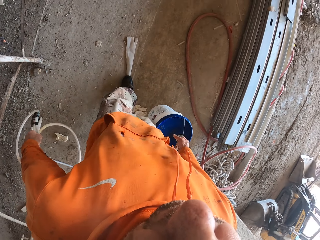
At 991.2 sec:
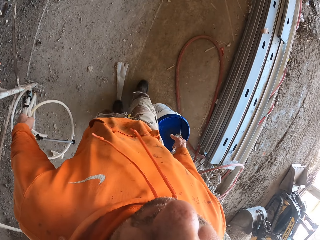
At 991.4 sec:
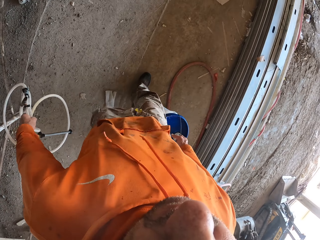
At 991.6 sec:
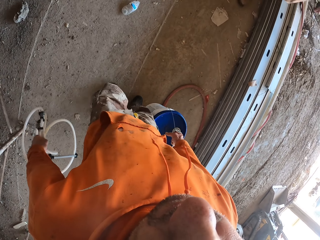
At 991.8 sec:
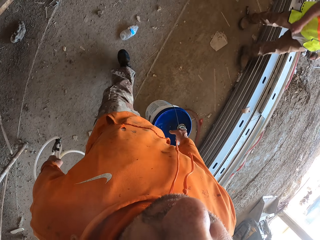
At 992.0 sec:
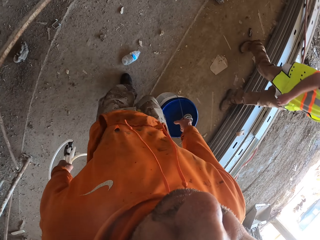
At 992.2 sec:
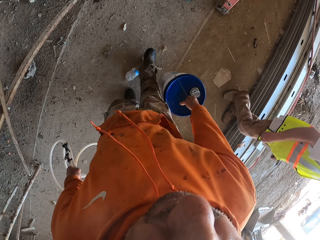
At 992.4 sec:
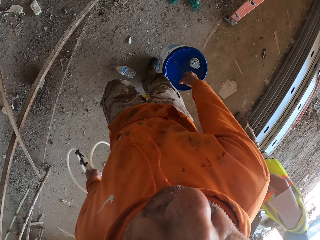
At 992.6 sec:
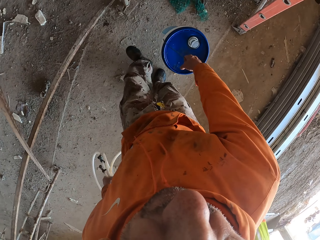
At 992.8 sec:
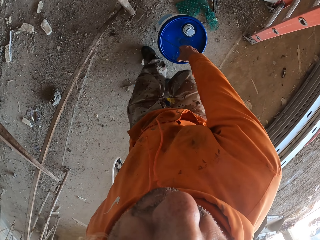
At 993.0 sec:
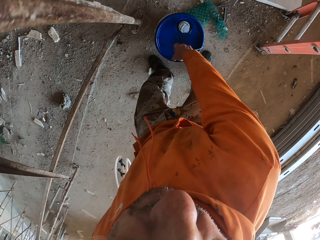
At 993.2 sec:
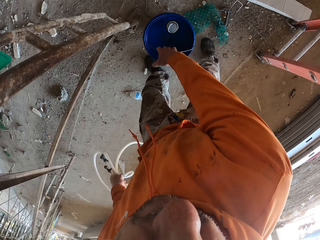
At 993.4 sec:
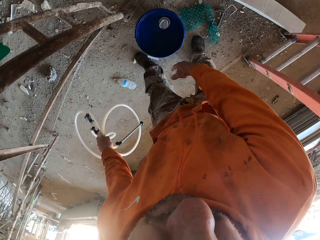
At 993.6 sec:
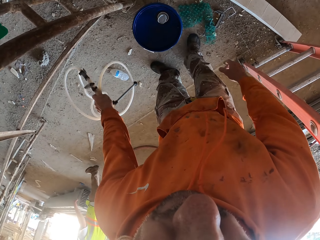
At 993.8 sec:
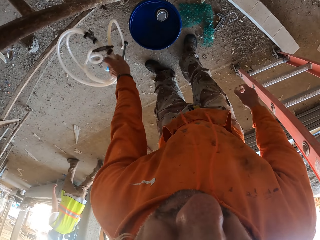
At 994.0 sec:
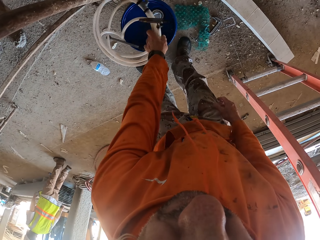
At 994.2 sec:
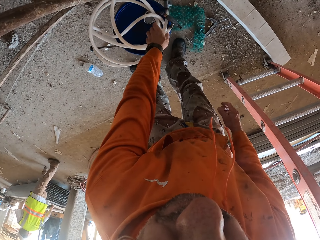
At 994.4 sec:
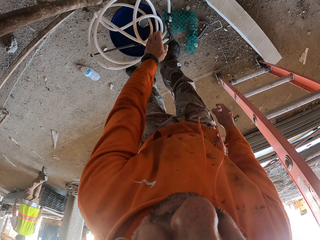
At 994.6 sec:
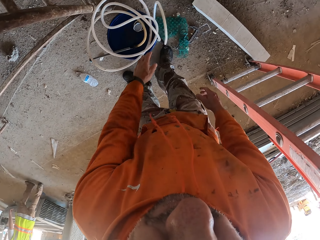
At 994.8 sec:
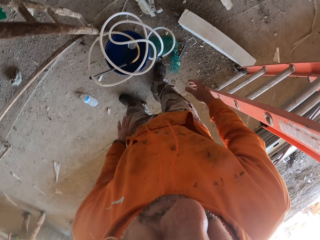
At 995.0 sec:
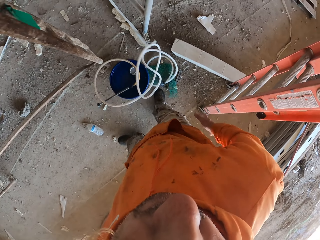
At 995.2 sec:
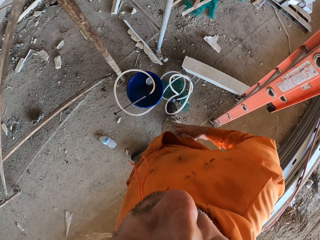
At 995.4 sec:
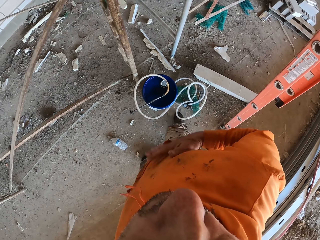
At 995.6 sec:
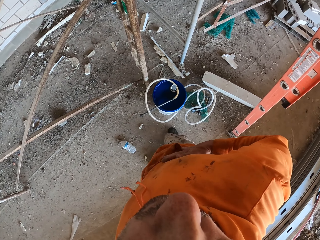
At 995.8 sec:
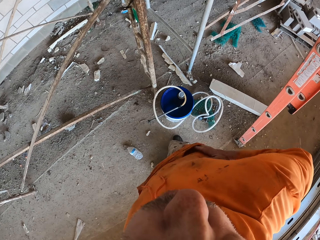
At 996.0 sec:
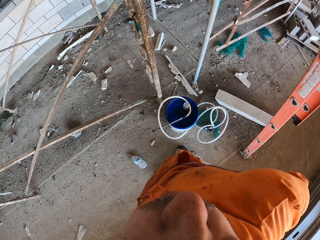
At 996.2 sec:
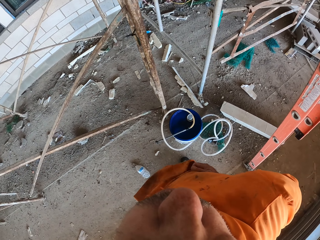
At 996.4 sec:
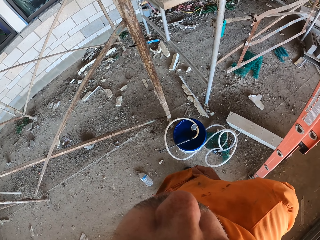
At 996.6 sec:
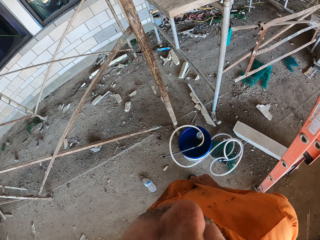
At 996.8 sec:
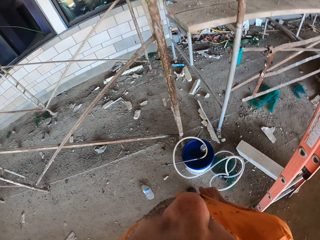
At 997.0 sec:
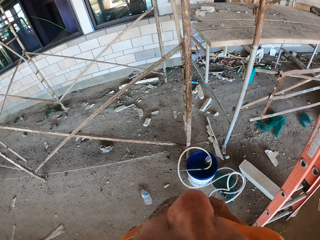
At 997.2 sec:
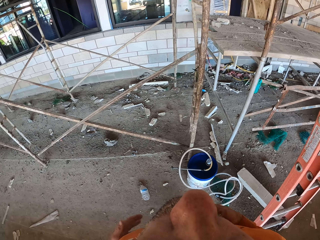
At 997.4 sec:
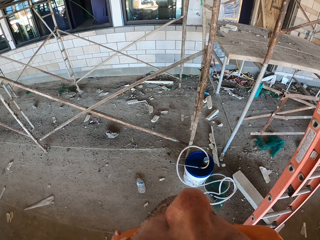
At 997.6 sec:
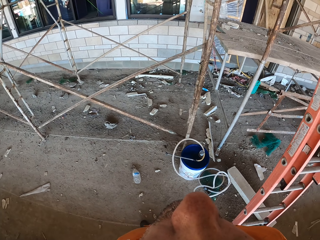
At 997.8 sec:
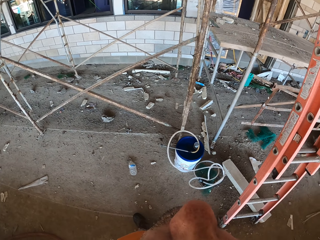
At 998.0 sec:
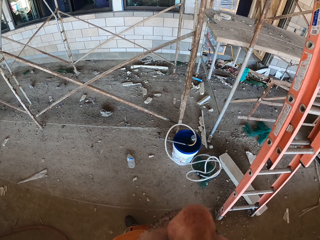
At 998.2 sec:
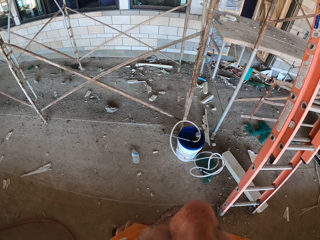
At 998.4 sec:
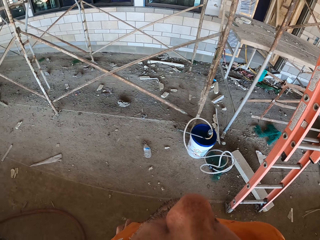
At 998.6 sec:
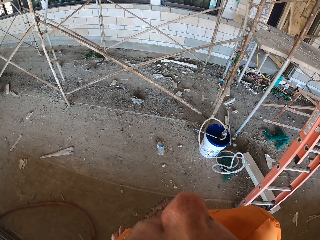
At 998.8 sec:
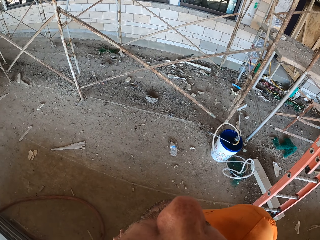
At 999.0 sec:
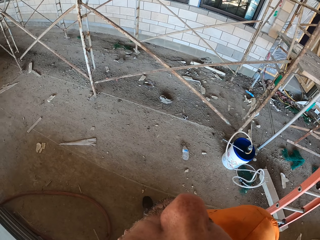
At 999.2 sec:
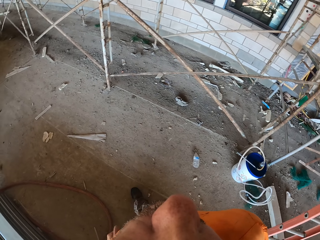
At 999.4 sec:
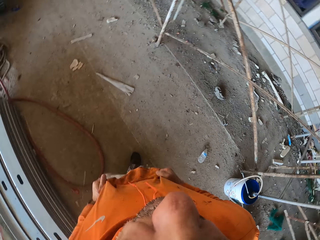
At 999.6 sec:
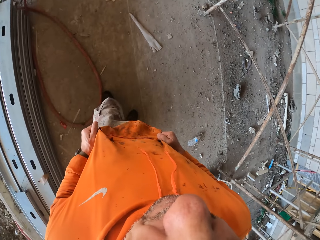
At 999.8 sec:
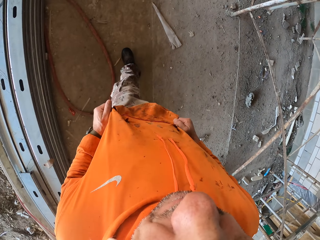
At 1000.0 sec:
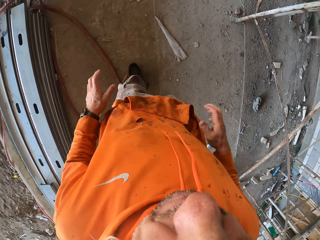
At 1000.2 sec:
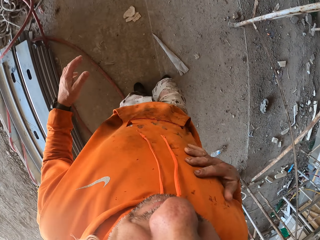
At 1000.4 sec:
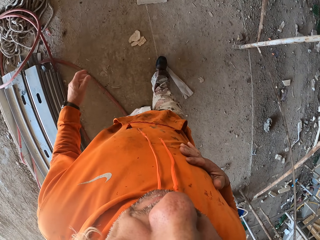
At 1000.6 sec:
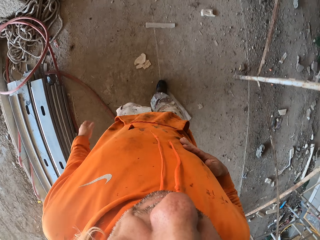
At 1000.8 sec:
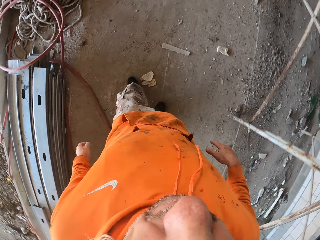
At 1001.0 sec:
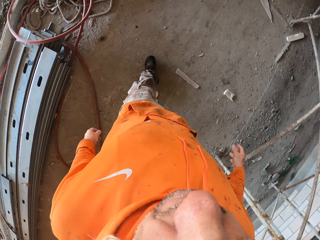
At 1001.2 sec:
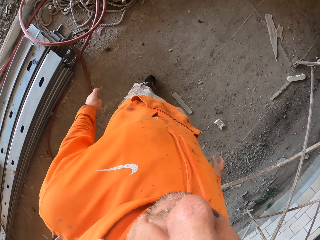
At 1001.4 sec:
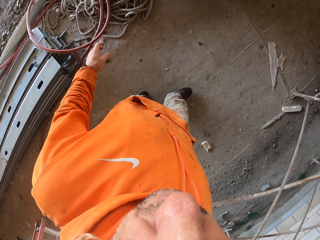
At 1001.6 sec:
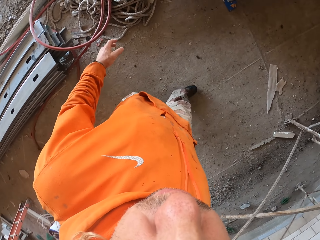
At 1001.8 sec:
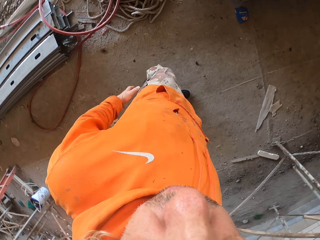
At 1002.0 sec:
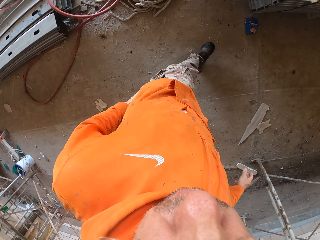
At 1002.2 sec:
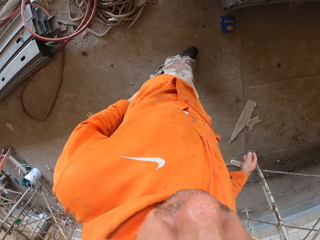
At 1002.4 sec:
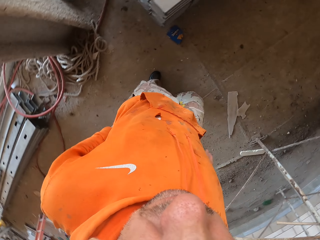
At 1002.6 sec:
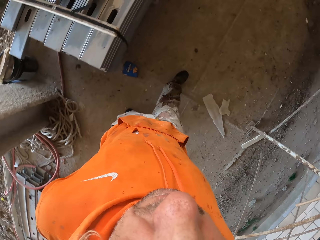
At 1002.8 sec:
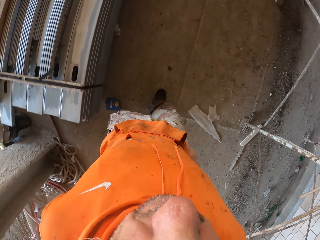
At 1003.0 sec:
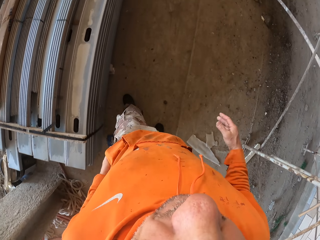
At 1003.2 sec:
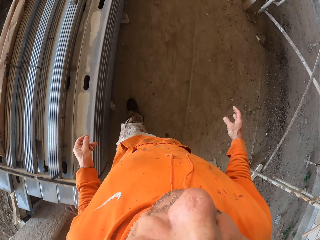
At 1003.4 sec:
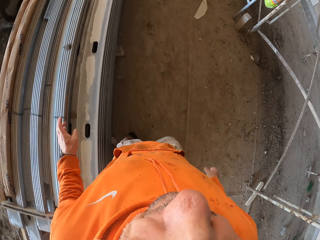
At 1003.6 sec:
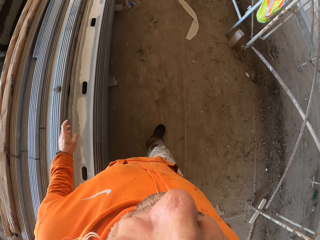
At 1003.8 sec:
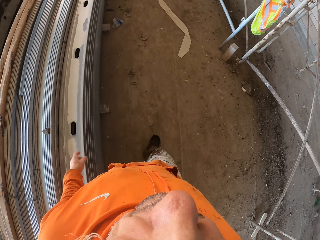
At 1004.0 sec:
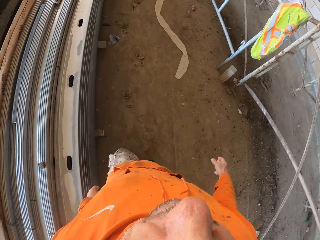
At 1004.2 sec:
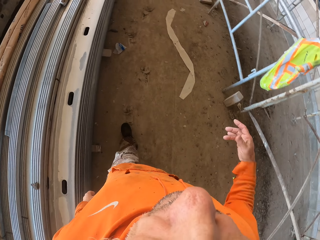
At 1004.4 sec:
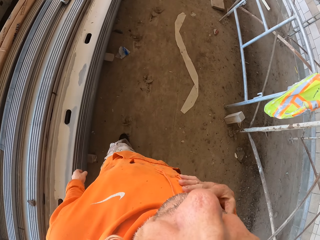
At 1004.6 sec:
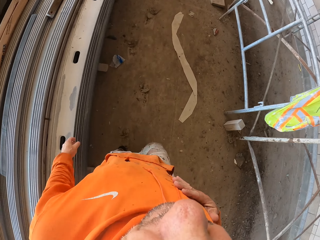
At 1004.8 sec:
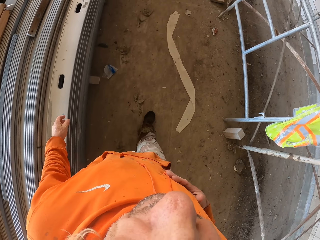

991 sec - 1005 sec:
The camera wearer puts down the bucket. He puts down the hose pipe. He wipes his hands on the sweater. He touches his clothes. He moves around.

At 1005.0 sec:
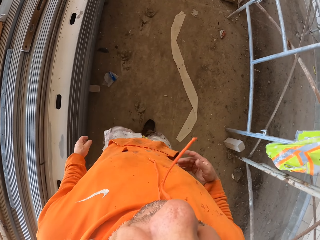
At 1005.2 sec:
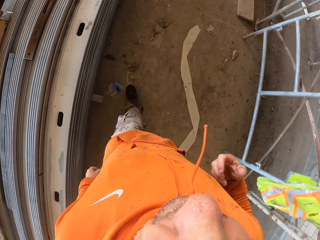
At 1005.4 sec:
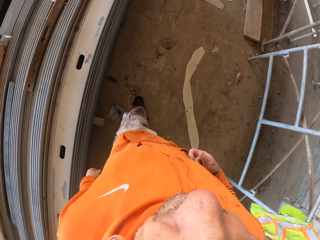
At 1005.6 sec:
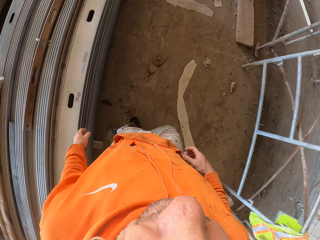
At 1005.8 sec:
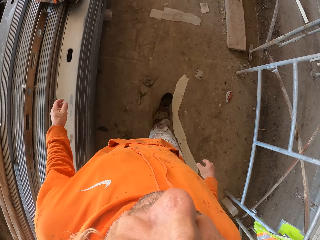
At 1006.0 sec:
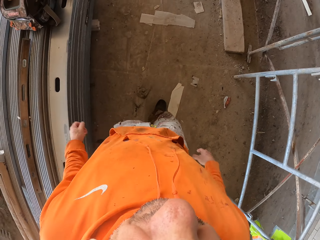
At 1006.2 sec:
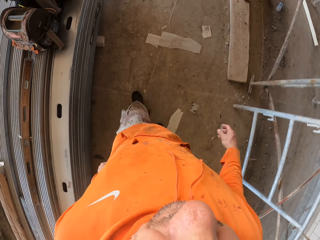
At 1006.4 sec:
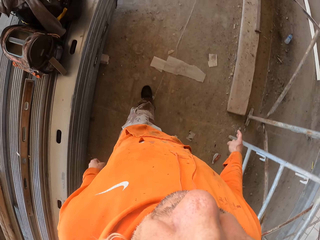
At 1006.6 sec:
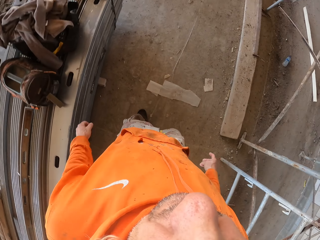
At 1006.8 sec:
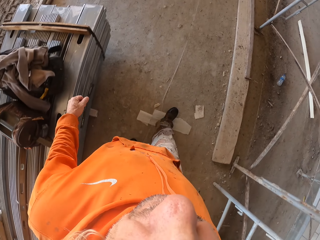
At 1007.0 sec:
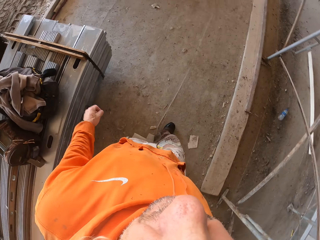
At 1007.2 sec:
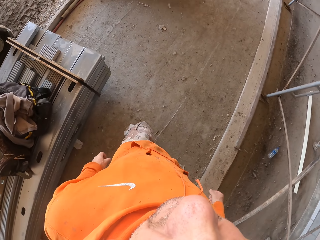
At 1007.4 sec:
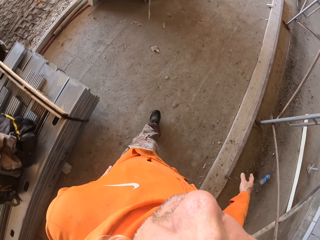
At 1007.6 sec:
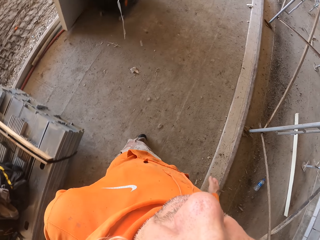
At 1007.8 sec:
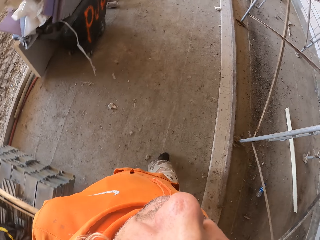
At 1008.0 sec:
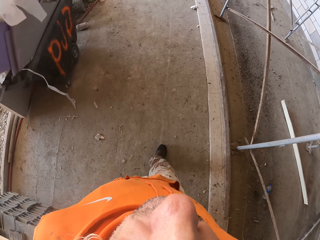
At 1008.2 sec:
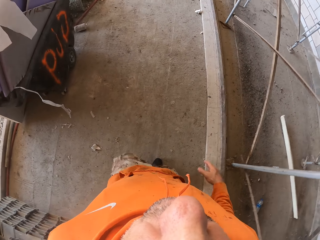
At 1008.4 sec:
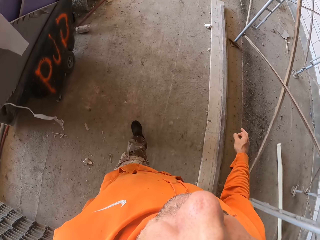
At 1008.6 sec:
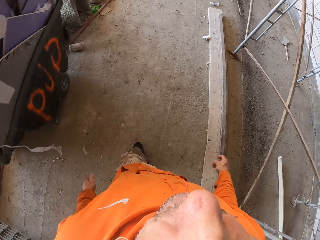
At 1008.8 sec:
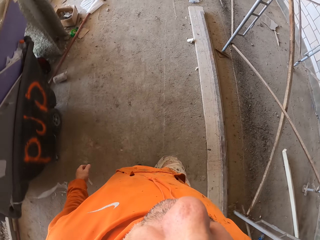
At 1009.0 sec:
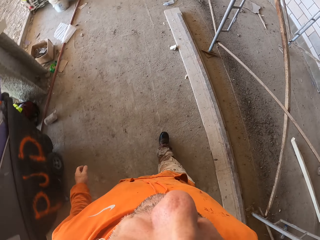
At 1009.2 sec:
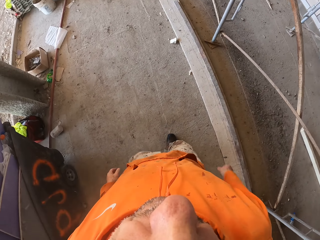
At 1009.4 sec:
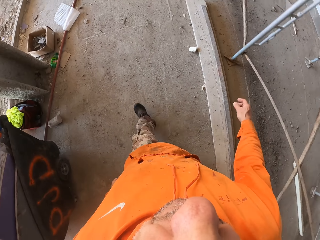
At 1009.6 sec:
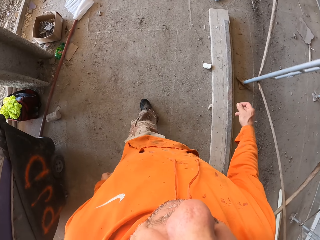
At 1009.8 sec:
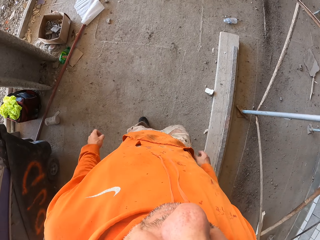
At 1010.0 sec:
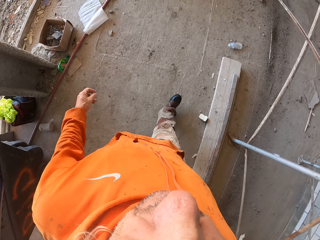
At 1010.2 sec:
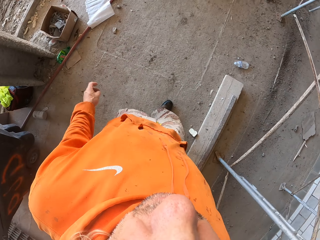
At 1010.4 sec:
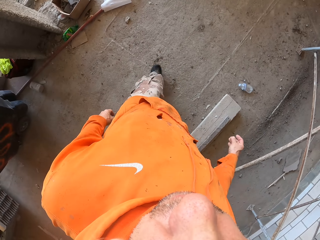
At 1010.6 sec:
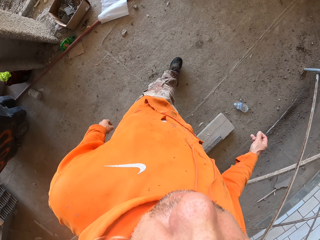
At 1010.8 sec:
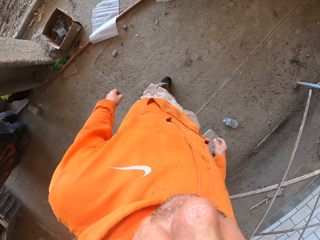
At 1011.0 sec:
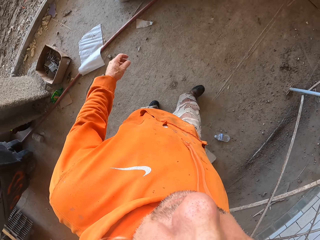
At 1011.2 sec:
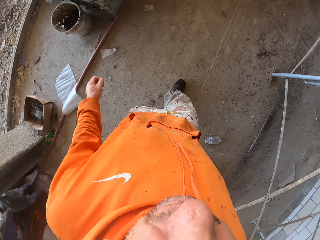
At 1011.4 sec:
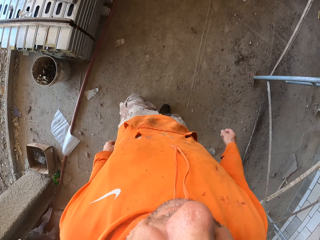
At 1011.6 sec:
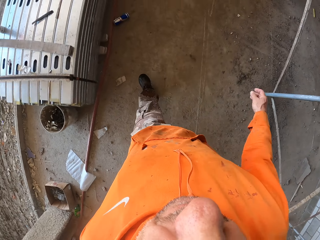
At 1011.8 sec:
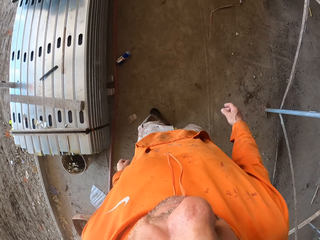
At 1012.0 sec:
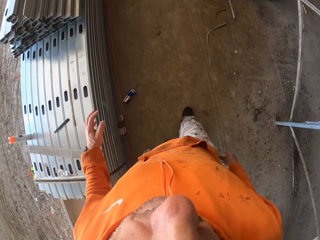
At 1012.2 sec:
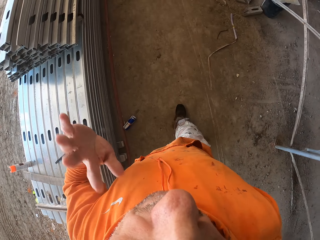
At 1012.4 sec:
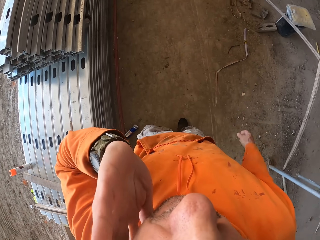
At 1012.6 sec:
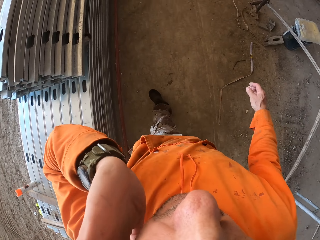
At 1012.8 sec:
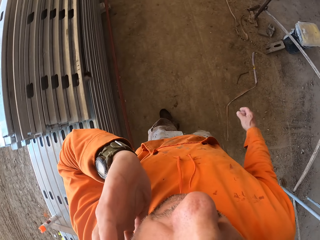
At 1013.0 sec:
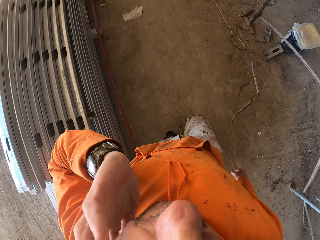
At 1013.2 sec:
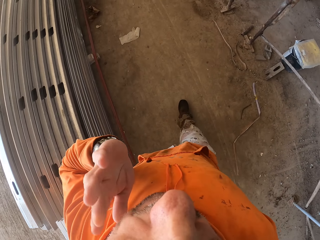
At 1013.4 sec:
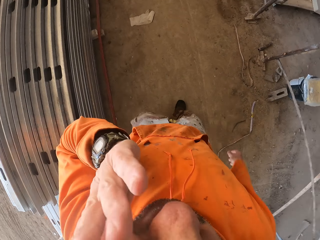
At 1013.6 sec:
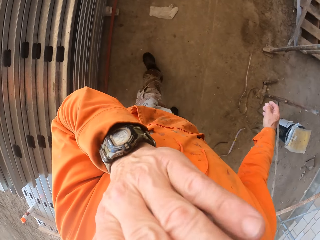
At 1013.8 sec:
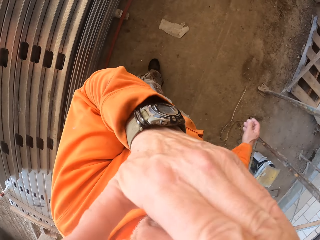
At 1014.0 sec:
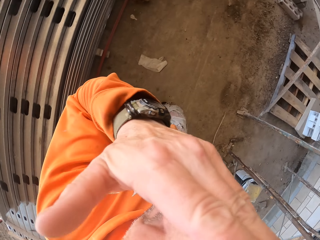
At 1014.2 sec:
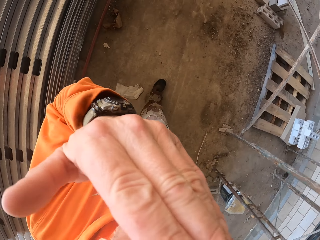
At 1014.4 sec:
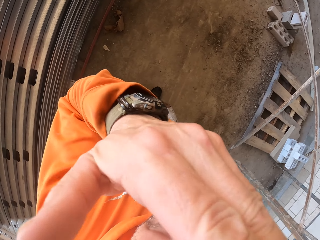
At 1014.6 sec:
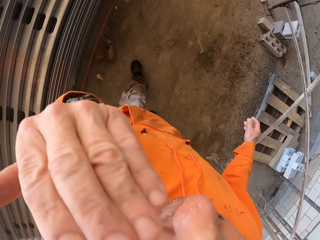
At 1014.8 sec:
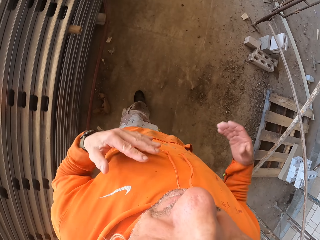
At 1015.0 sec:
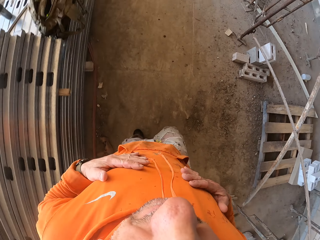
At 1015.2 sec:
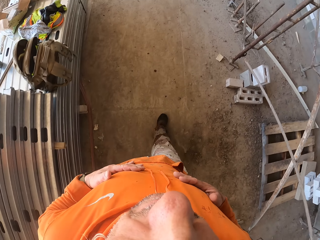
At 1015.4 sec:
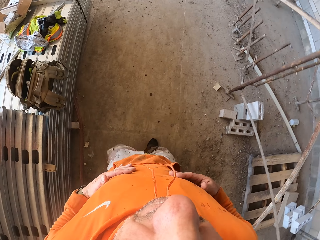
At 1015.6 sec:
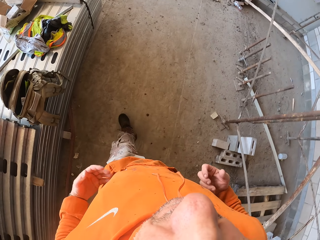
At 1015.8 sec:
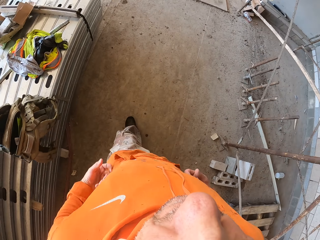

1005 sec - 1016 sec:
The camera wearer touches his face. He wipes his hands on the sweater.
